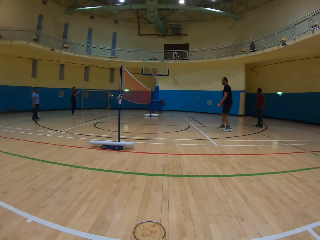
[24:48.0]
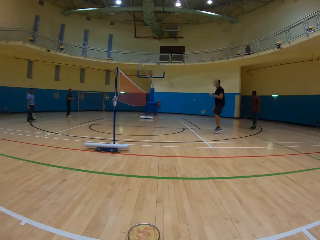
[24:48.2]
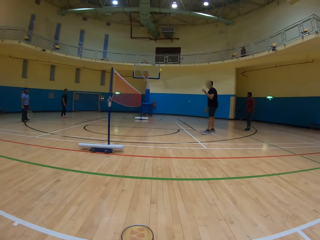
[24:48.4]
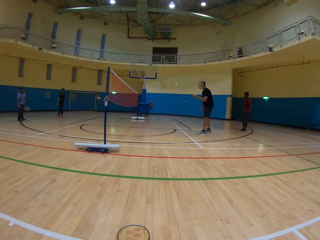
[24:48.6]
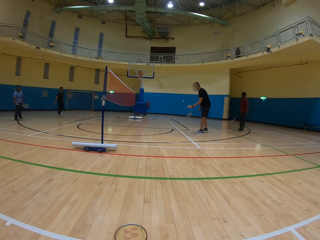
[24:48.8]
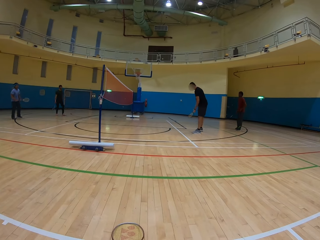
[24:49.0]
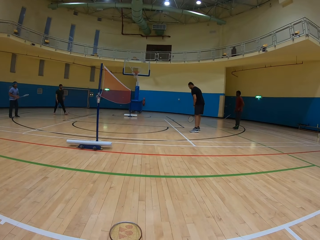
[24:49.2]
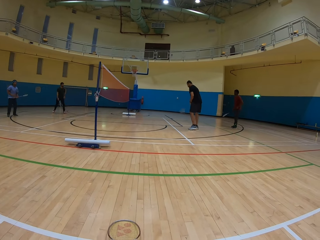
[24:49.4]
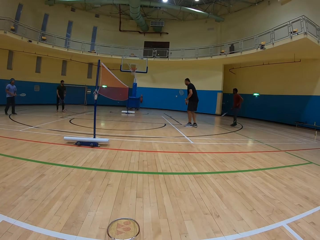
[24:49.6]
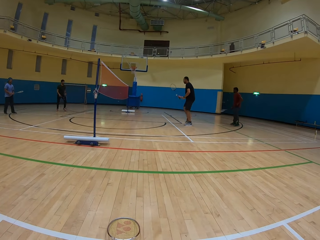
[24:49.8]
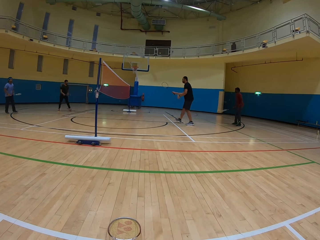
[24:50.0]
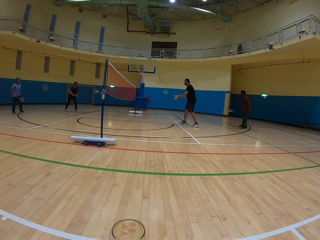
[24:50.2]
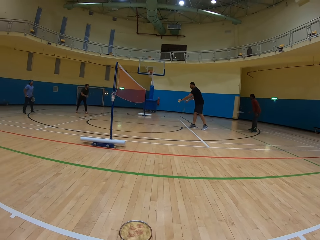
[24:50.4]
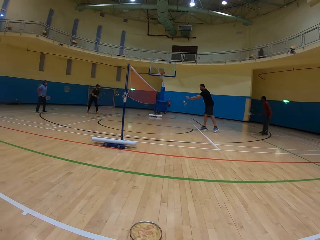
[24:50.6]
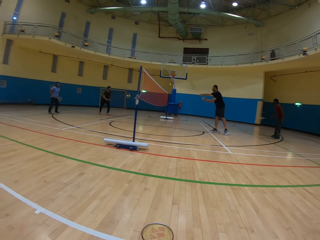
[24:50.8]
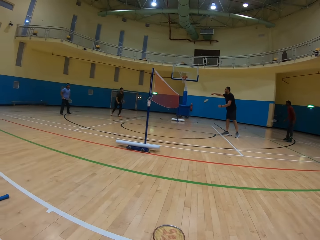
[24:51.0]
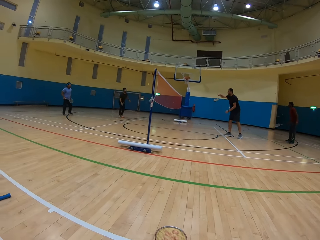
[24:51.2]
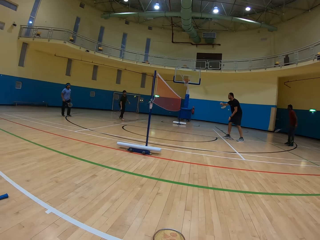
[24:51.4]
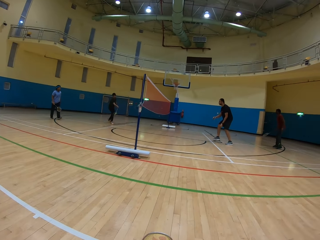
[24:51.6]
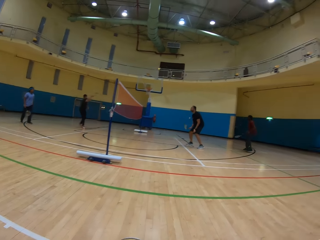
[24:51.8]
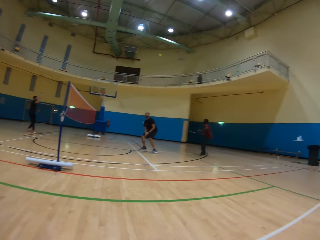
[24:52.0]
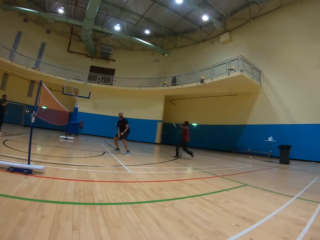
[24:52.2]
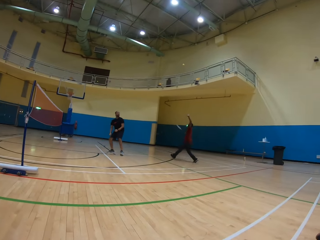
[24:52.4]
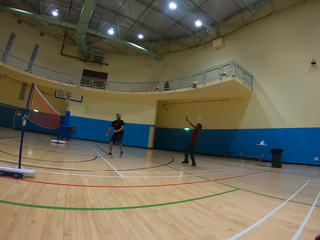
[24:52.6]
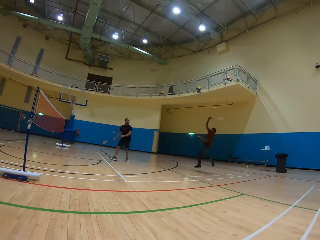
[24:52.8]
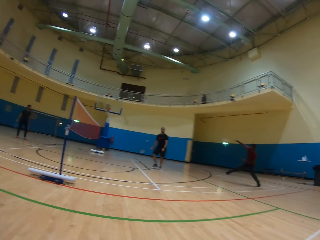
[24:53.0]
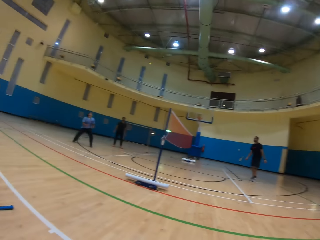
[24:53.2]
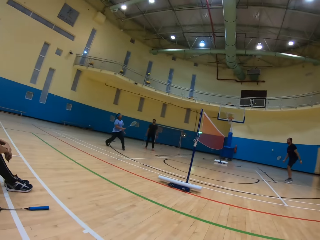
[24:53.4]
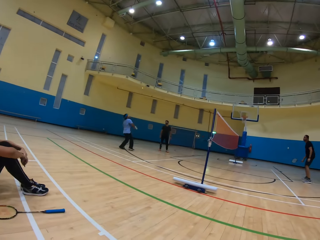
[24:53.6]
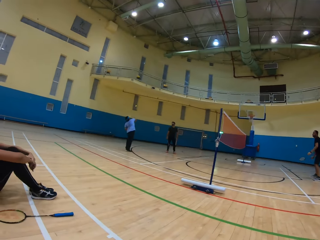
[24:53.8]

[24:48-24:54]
The camera wearer looks at the team playing badminton.

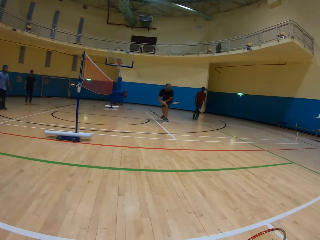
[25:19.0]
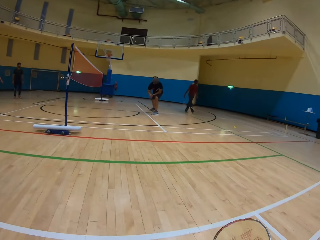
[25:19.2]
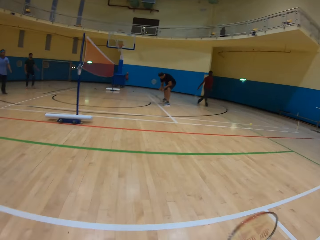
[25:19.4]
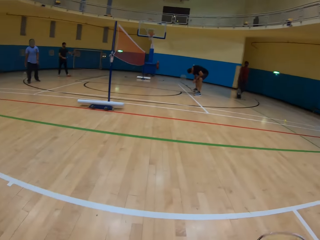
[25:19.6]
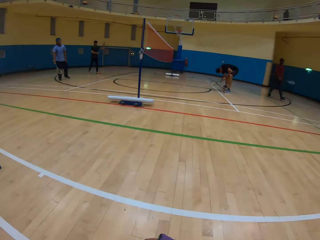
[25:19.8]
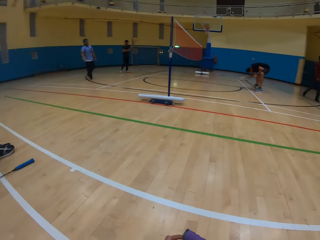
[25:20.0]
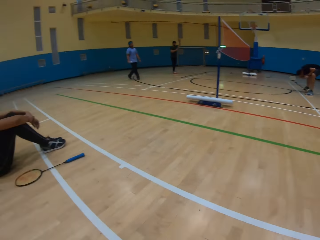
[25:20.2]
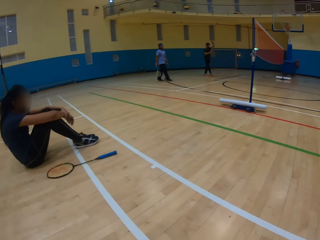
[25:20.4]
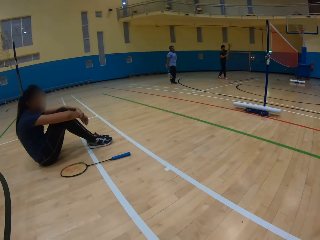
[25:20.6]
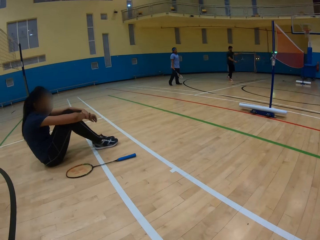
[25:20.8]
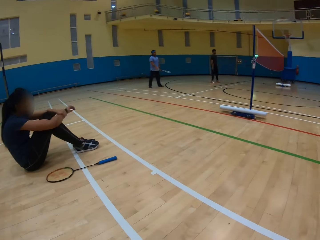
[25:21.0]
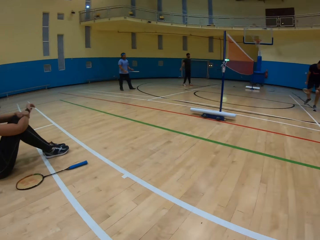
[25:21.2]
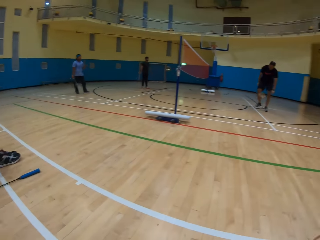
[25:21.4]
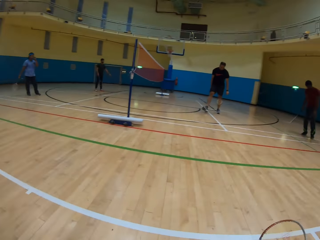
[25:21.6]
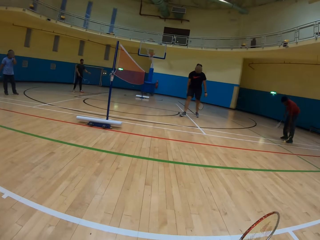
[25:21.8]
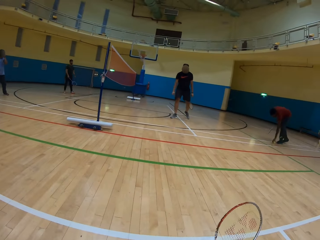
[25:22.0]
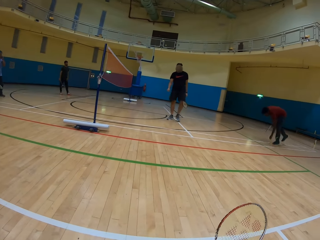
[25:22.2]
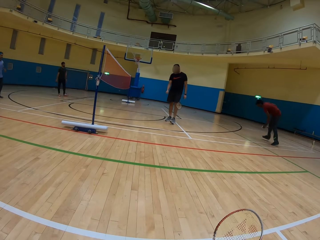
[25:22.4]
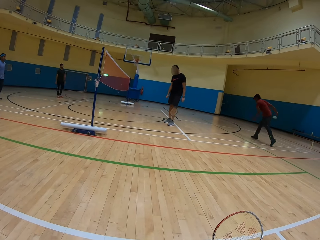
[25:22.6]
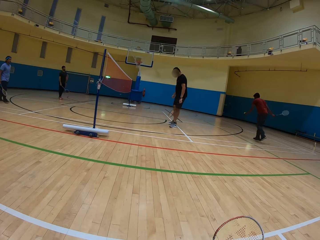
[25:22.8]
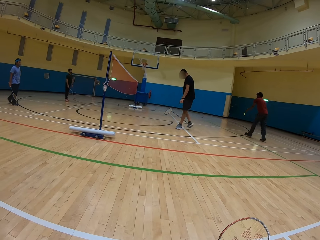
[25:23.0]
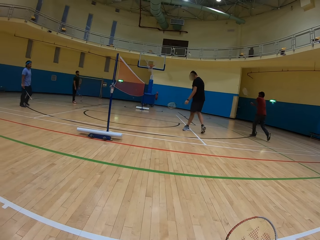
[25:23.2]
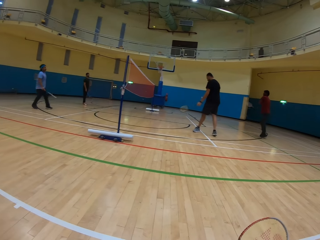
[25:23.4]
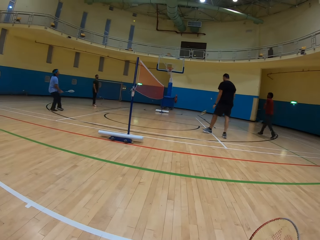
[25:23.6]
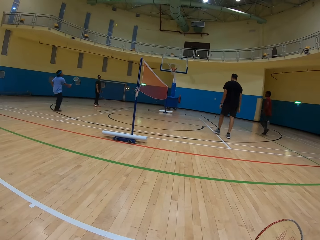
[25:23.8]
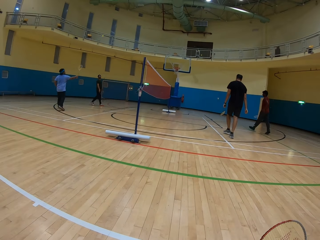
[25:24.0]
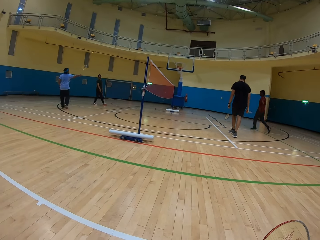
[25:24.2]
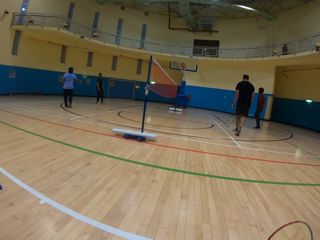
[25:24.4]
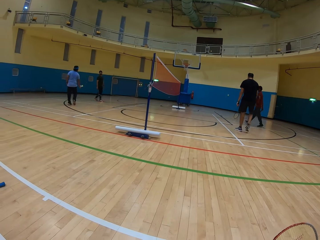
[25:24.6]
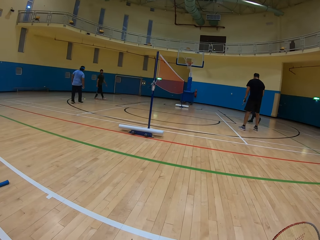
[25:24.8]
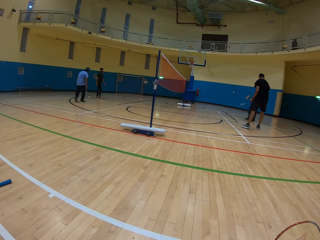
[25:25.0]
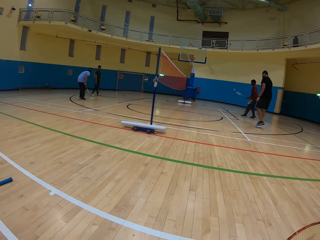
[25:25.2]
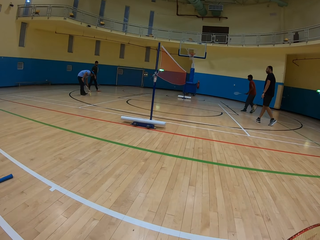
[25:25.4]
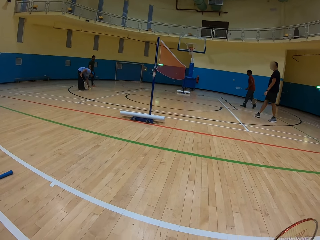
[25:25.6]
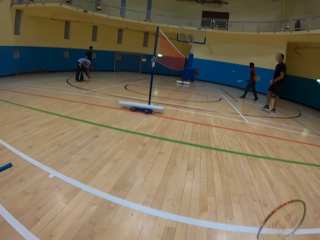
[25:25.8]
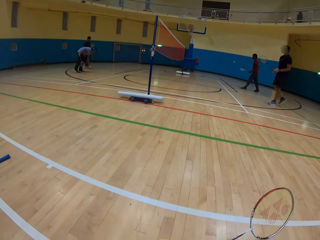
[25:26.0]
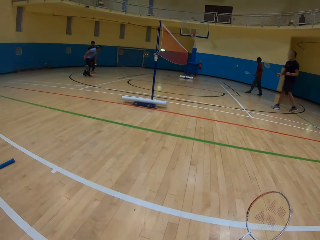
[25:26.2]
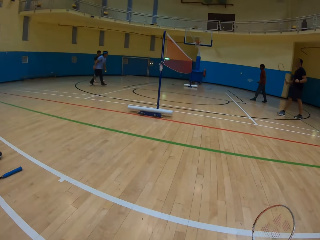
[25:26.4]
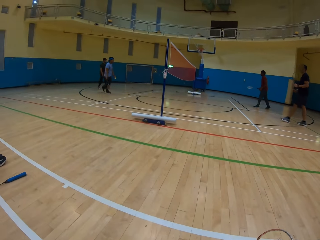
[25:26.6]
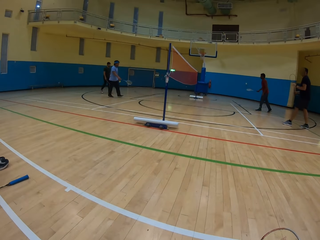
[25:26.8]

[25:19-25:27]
The camera wearer talks to a person. They look at the team playing badminton.

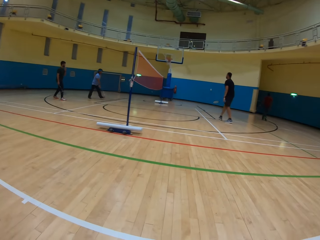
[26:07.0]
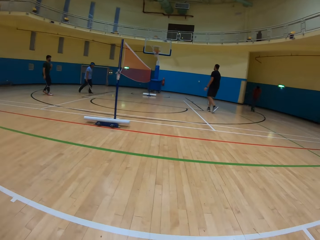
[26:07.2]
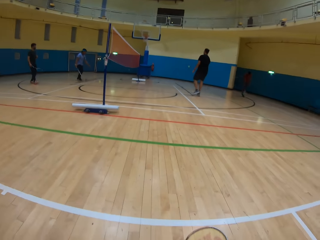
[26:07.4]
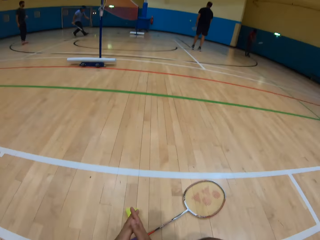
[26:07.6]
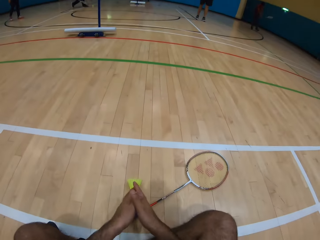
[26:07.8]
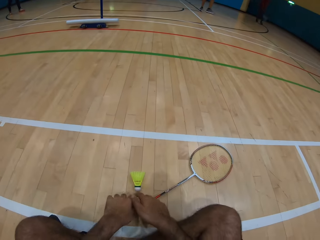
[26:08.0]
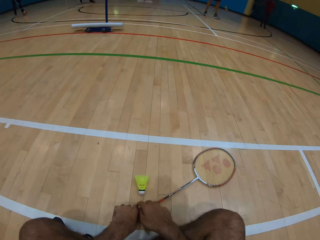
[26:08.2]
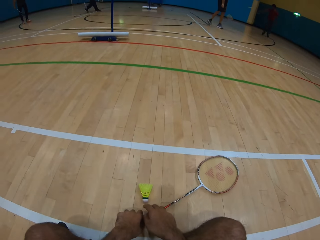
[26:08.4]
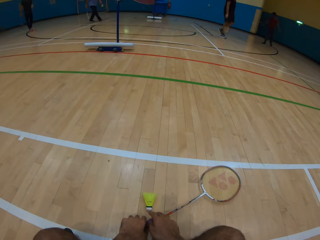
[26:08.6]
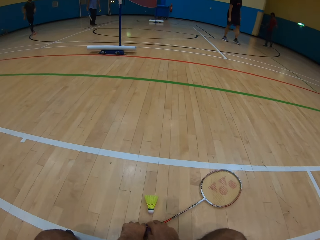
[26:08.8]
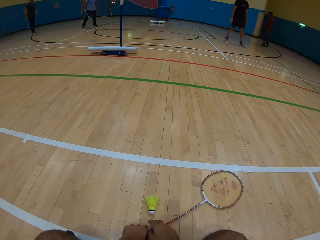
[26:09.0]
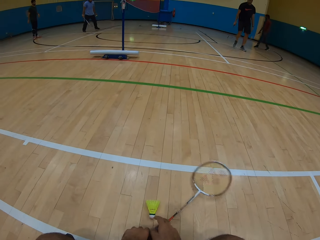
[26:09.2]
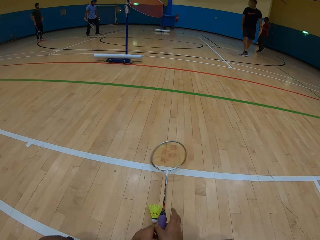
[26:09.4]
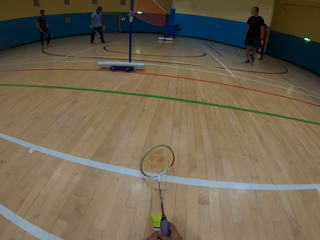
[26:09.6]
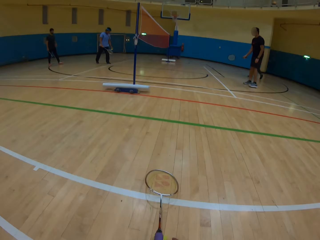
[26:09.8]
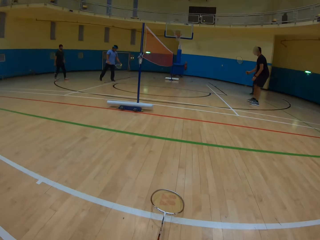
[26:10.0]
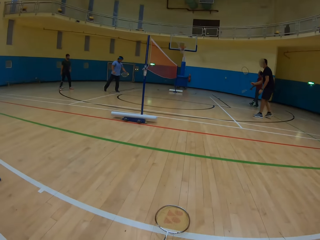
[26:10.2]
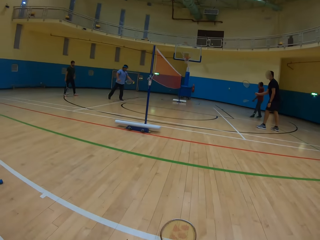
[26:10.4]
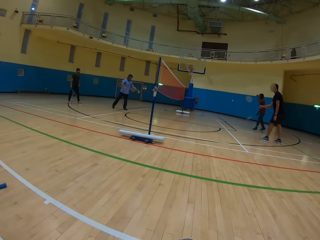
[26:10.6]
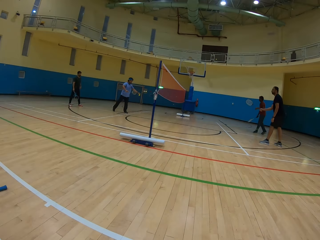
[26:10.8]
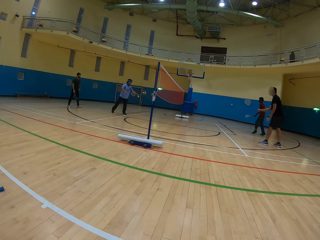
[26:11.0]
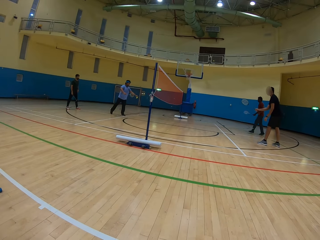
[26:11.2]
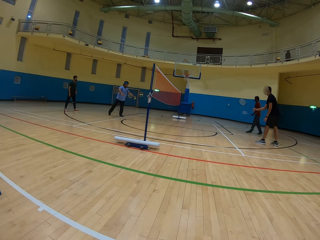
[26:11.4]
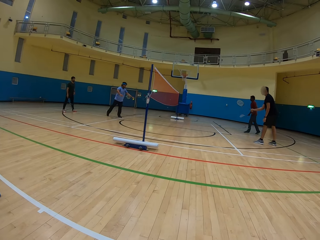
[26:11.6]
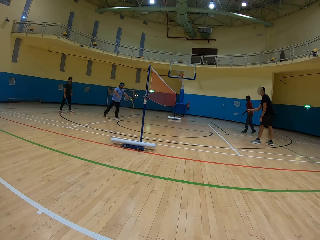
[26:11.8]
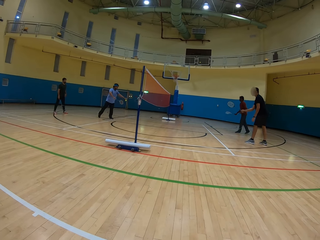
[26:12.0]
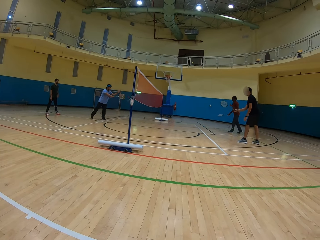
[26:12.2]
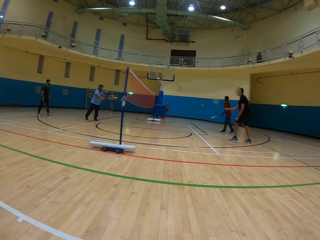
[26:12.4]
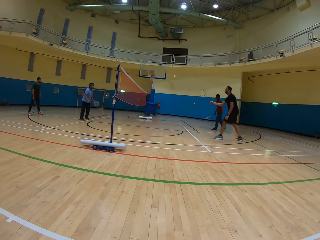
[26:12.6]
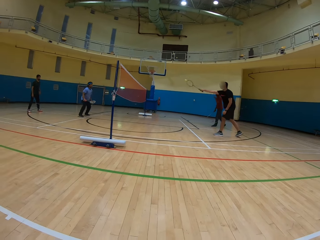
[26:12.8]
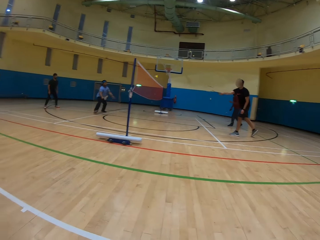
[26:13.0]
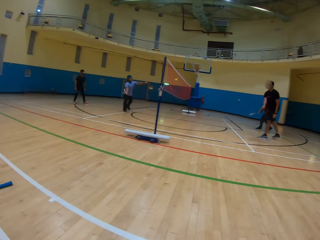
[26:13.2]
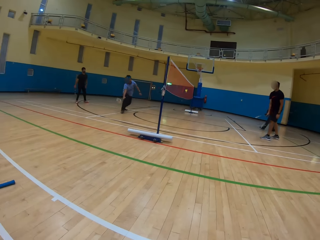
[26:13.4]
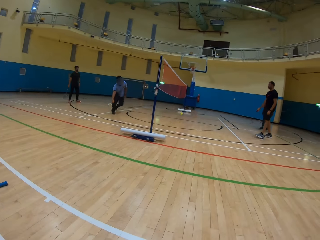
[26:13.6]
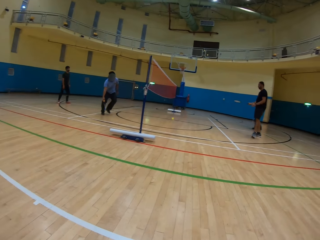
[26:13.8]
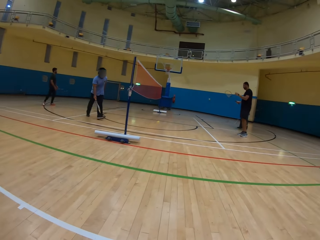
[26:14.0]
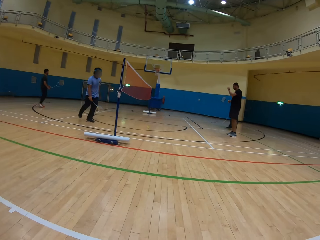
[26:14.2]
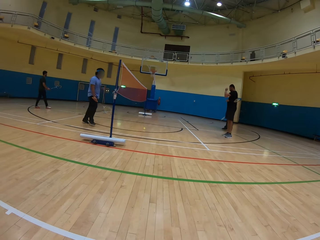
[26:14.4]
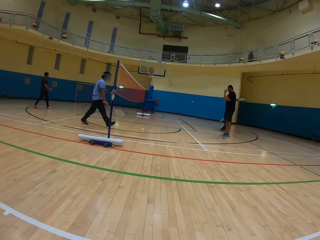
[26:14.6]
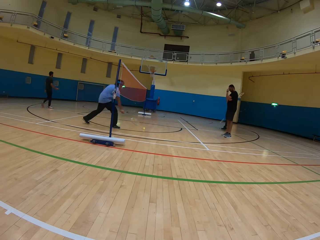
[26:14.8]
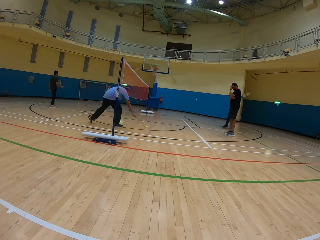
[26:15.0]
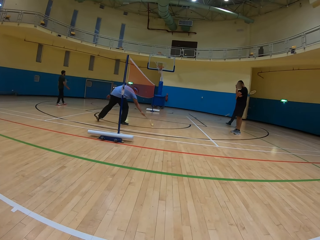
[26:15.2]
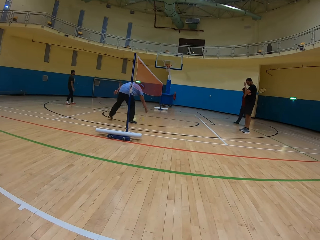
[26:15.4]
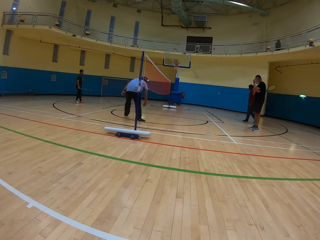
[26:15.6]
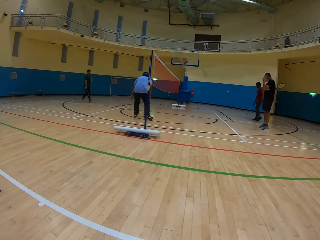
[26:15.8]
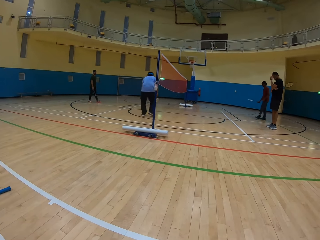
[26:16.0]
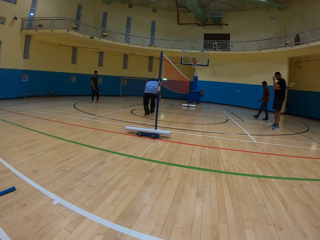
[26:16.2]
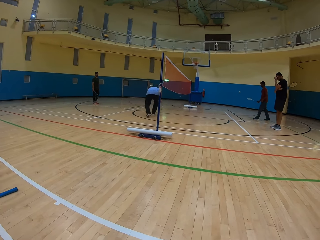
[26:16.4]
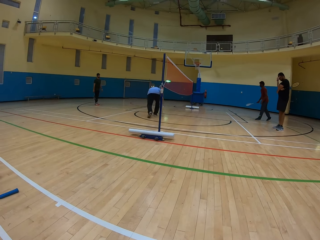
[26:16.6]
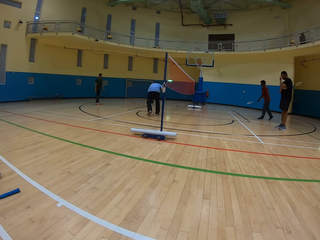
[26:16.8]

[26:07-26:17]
The camera wearer looks at the shuttlecock. They look at the team playing badminton.
